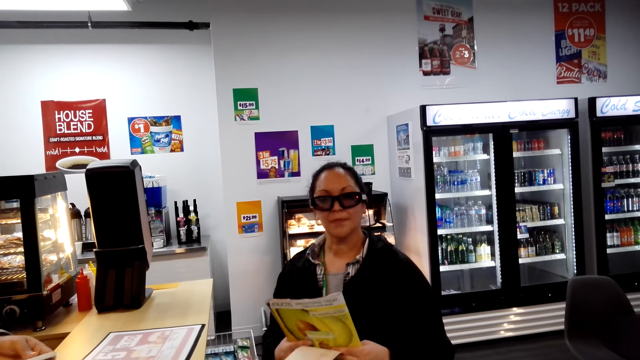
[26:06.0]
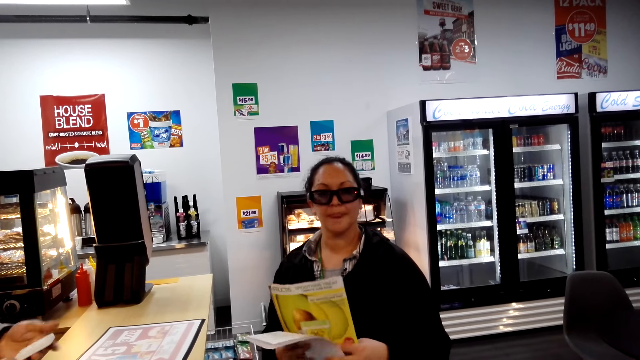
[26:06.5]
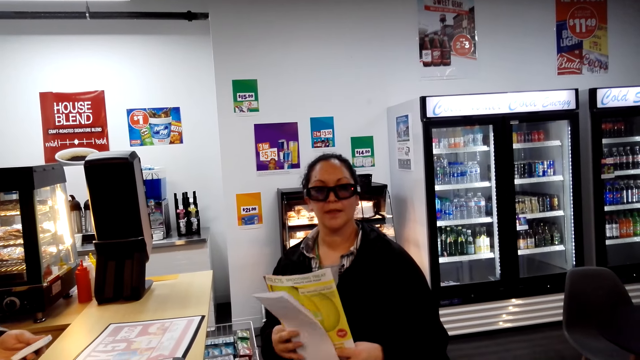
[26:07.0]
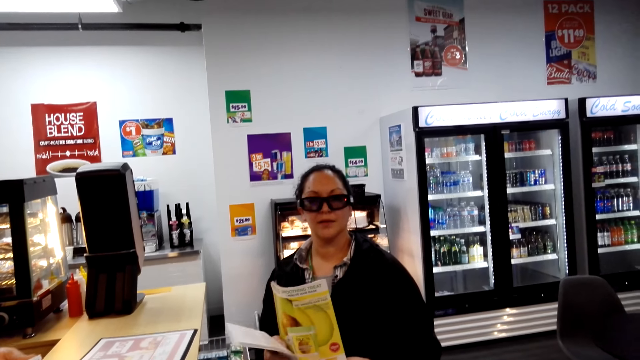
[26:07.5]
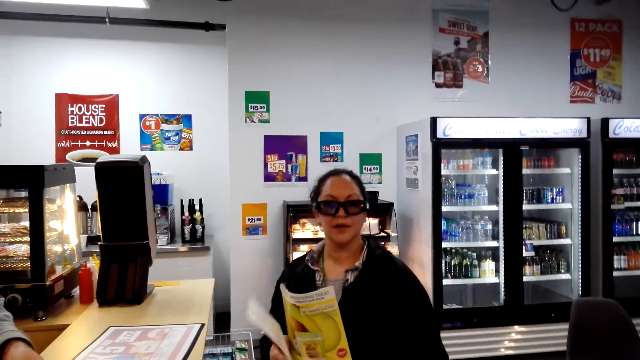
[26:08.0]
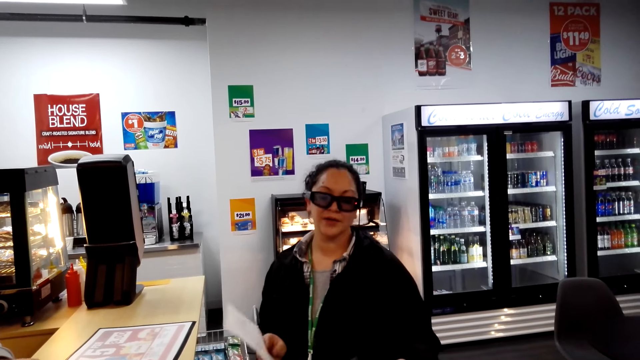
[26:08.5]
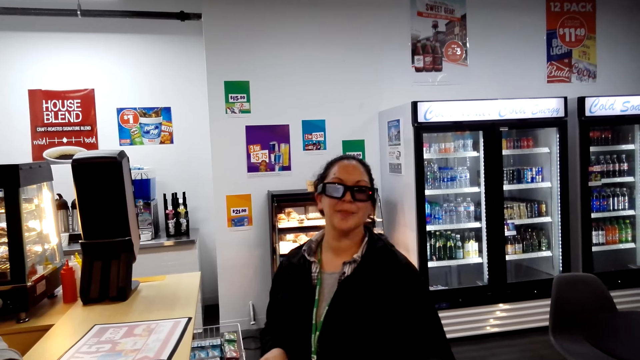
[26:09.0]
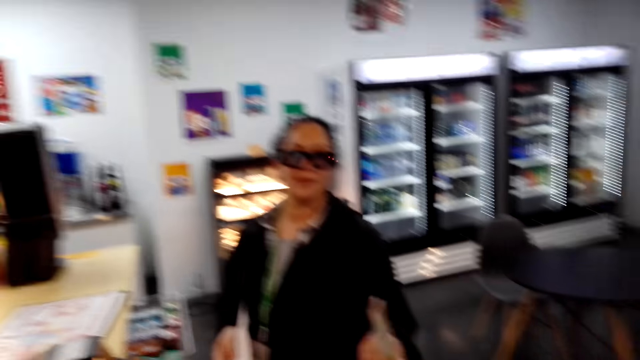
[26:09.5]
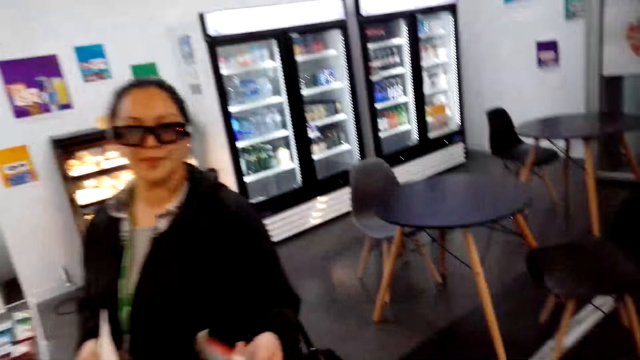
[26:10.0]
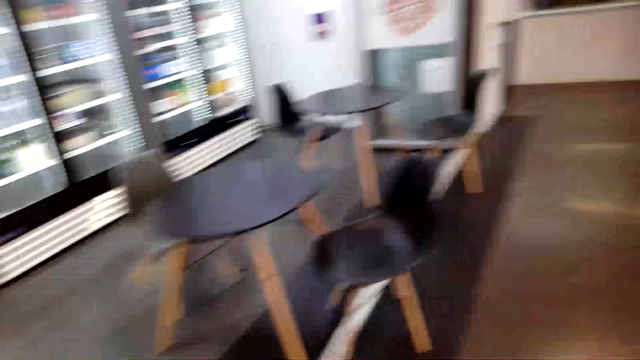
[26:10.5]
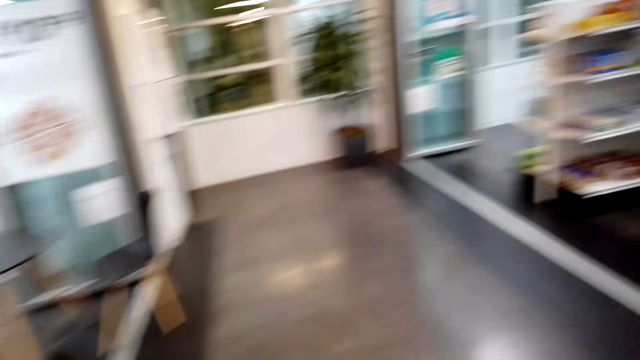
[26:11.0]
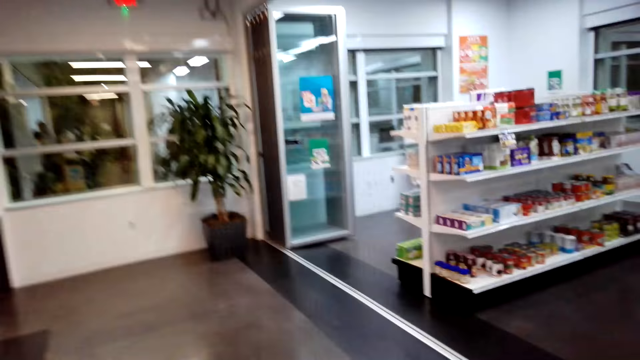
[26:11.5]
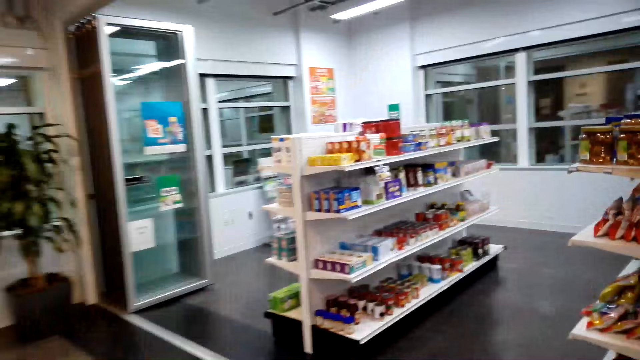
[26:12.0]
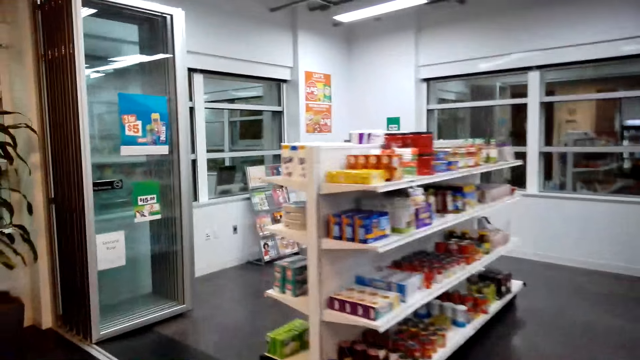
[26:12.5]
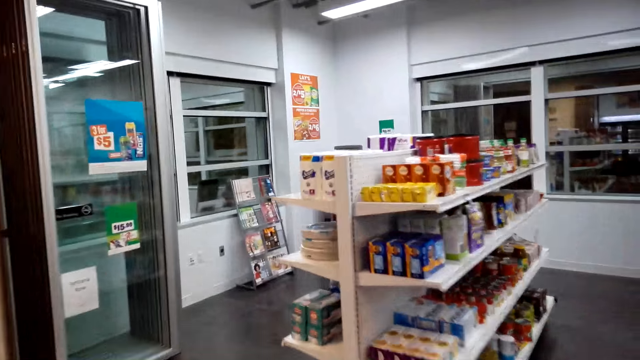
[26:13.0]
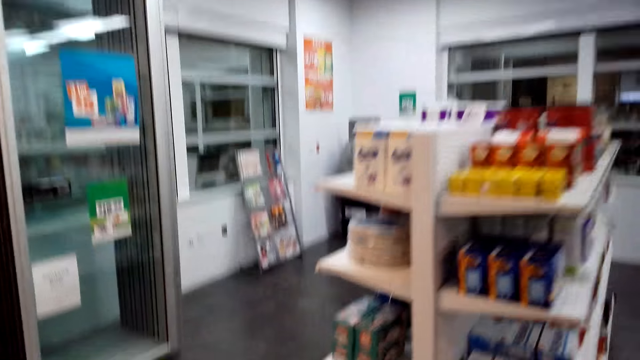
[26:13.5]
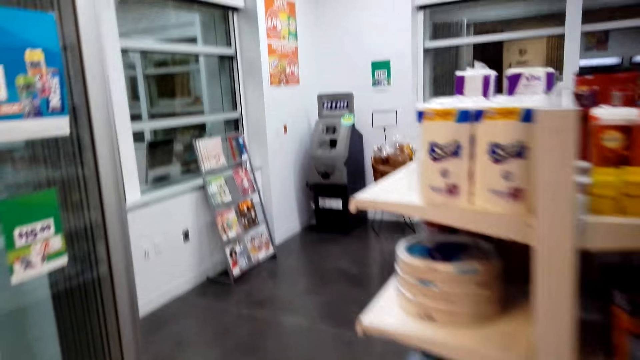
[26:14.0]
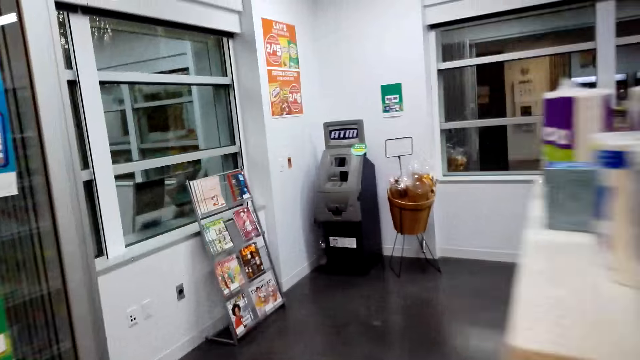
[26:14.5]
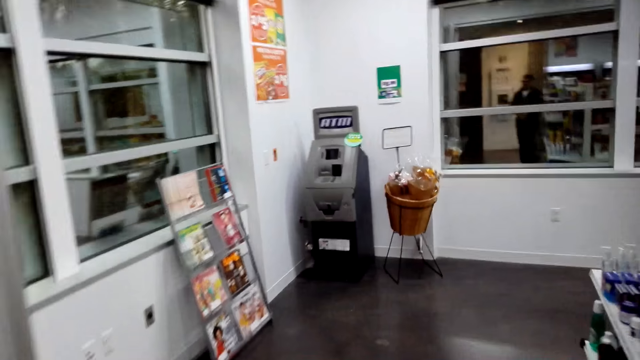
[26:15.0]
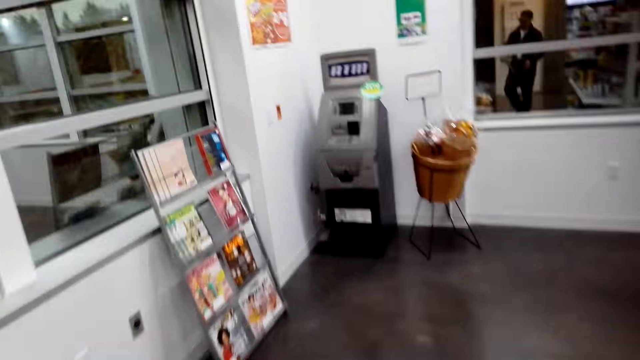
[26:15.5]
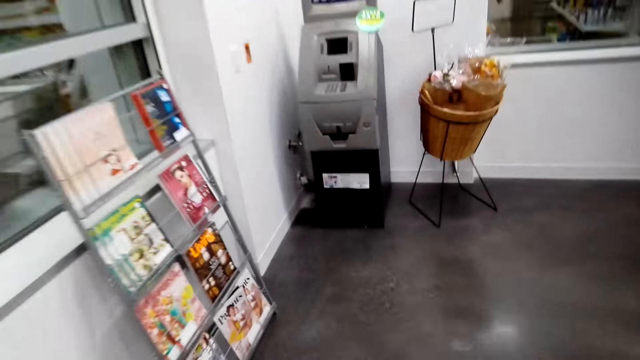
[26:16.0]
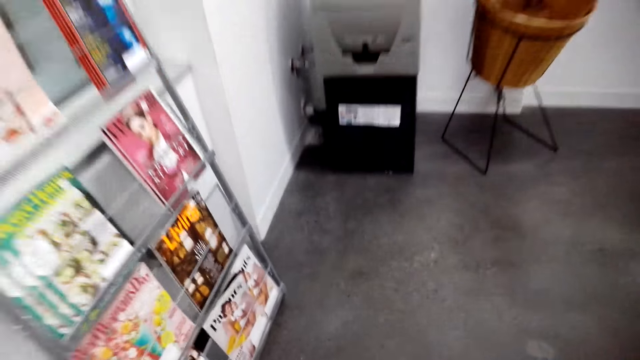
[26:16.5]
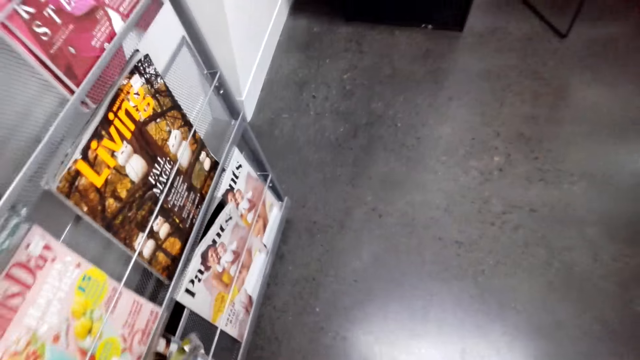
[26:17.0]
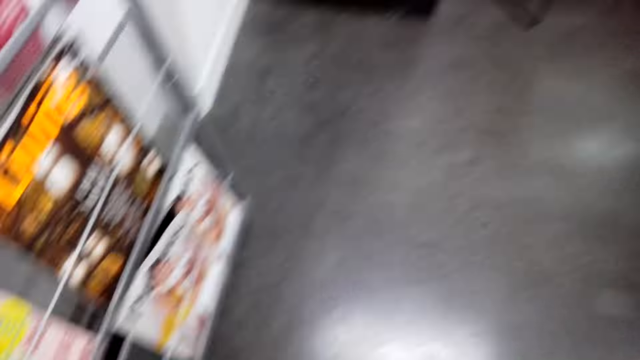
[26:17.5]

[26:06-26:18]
The camera wearer looks around. A woman walks around. The camera wearer walks around.

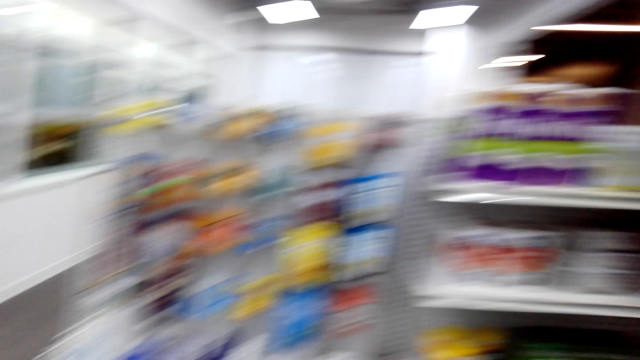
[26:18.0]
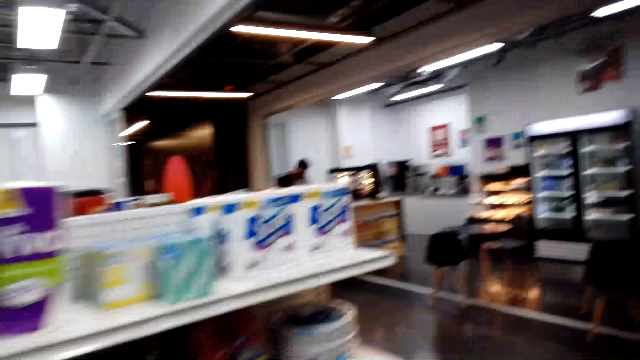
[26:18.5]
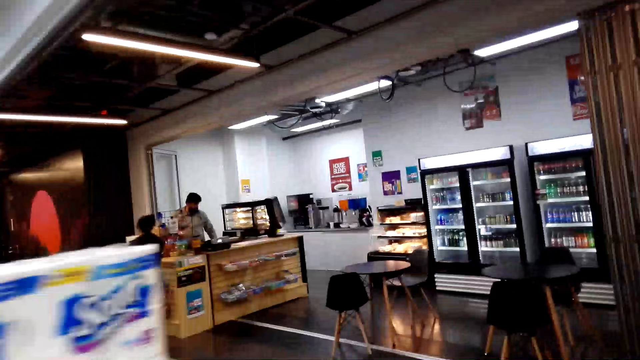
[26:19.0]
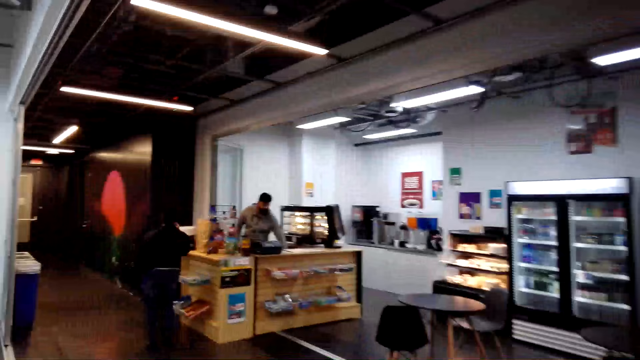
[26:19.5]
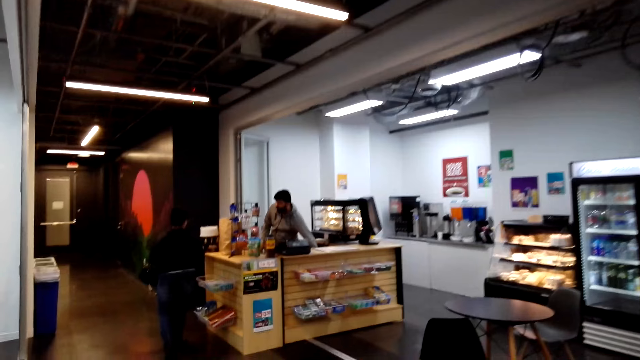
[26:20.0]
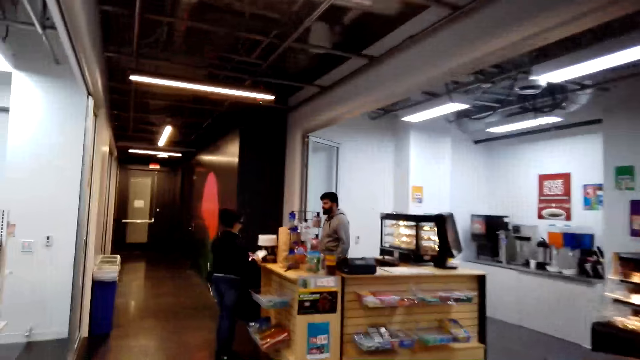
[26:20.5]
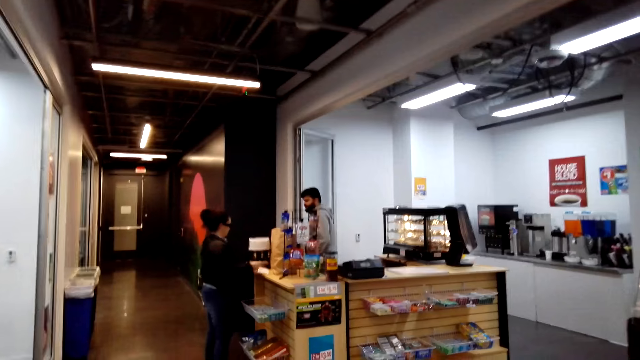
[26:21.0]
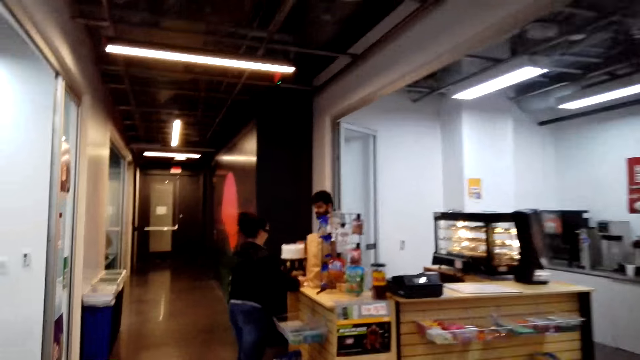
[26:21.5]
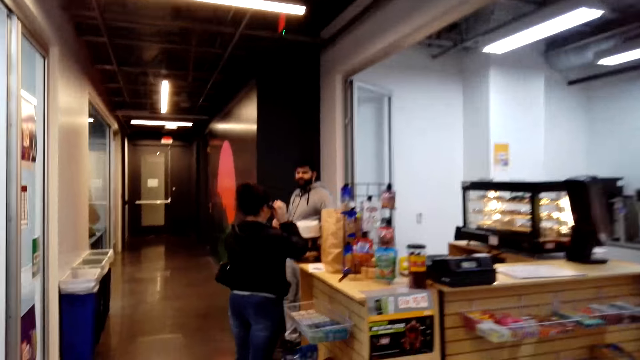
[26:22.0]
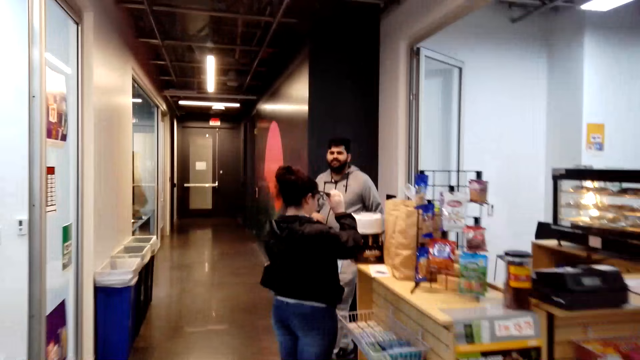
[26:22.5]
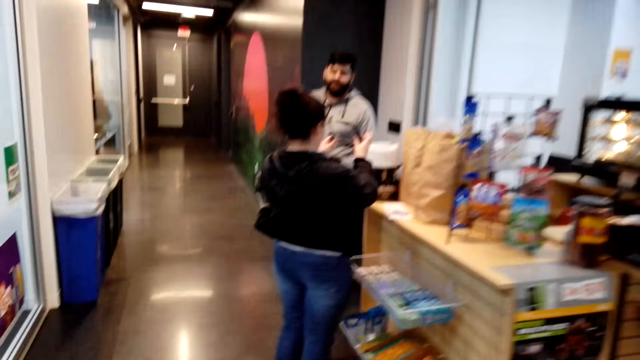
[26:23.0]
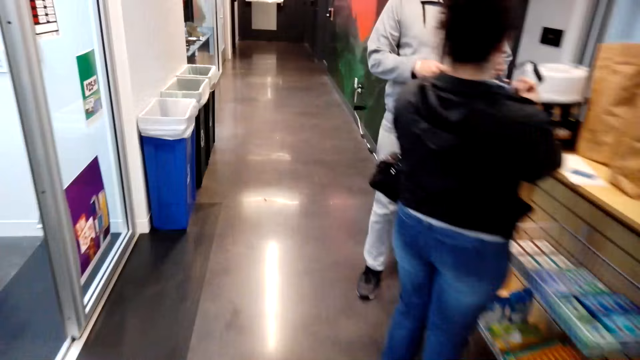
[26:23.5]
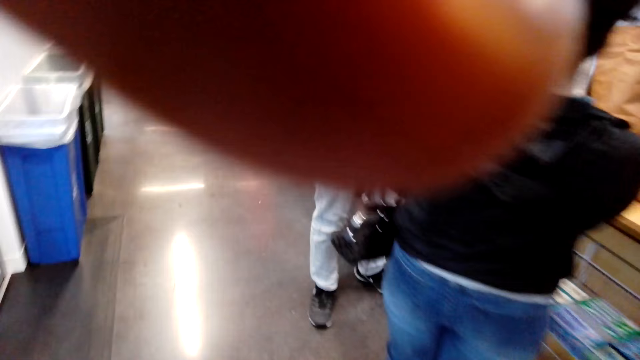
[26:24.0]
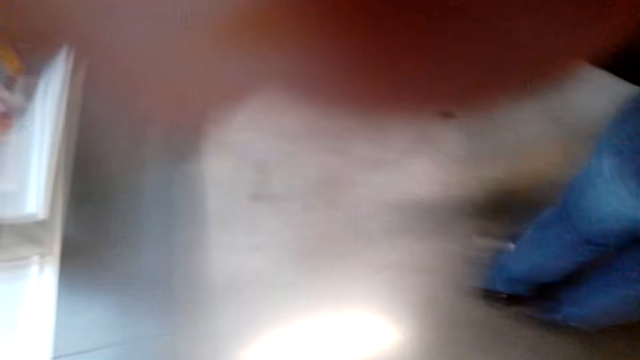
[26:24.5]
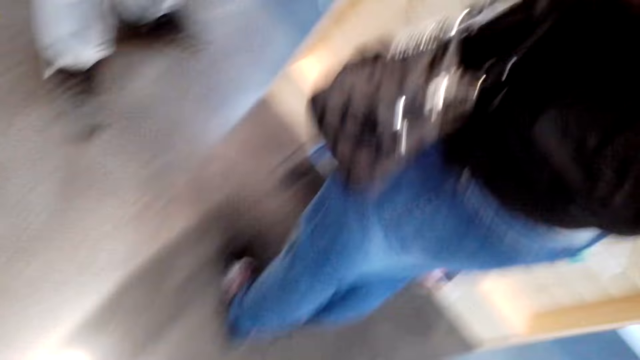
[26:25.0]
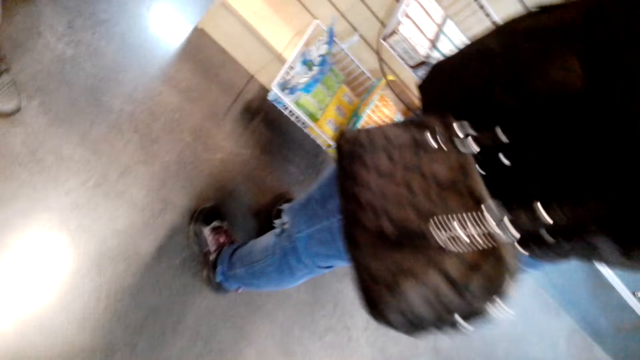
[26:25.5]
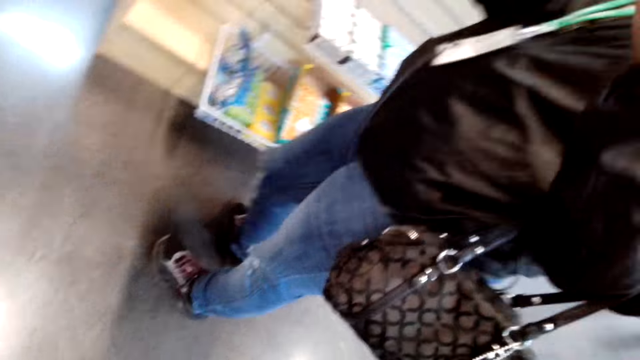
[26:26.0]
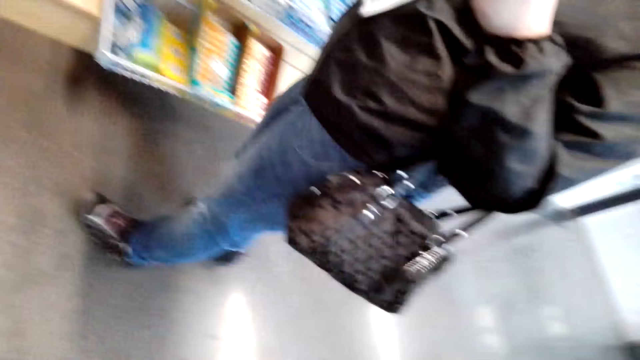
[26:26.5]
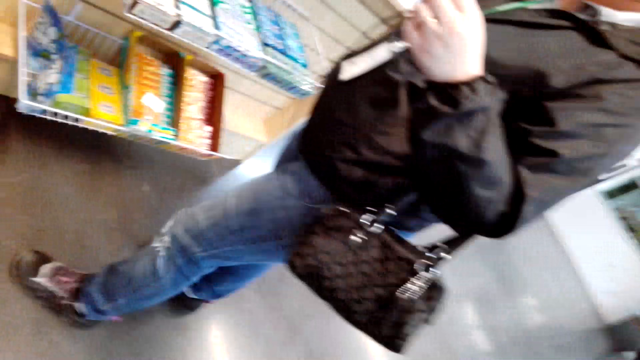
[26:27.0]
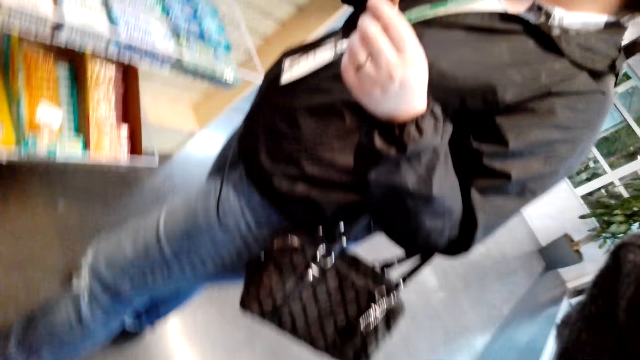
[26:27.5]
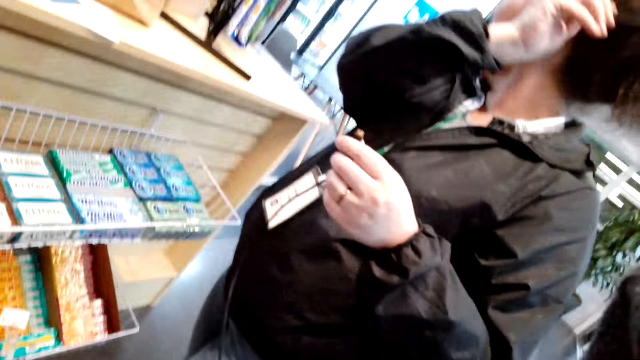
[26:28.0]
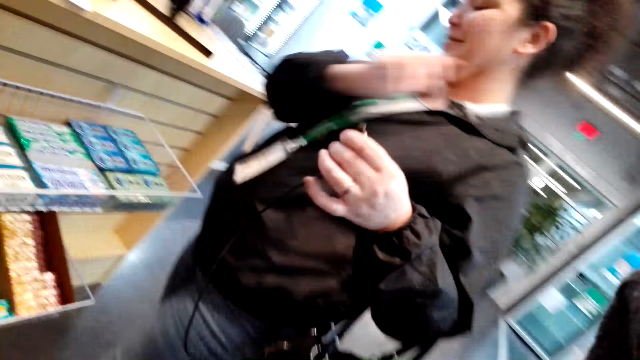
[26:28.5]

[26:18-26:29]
The camera wearer adjusts the camera.
